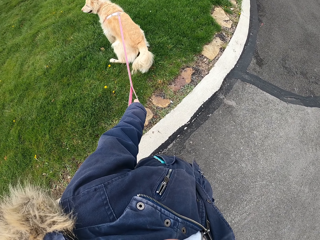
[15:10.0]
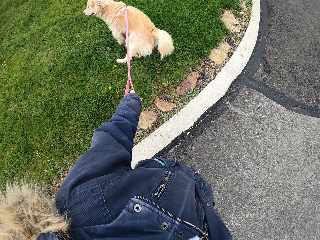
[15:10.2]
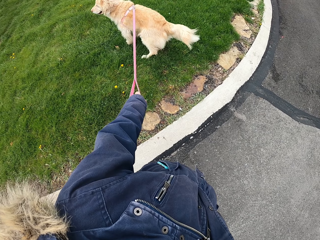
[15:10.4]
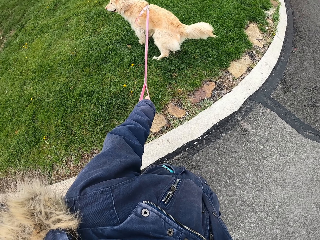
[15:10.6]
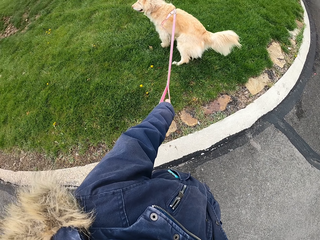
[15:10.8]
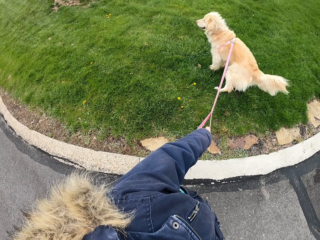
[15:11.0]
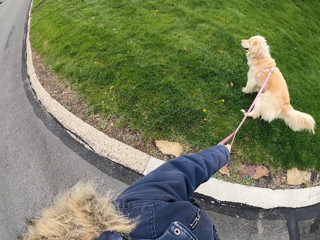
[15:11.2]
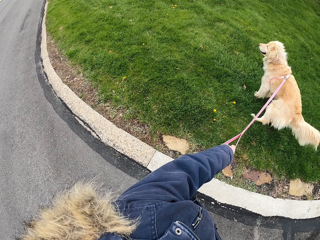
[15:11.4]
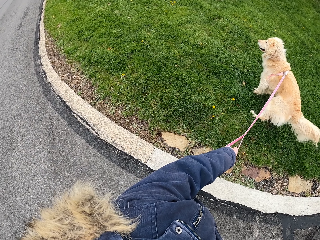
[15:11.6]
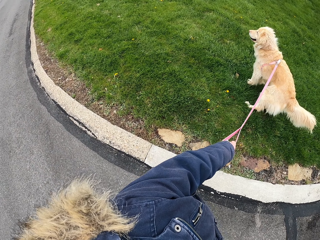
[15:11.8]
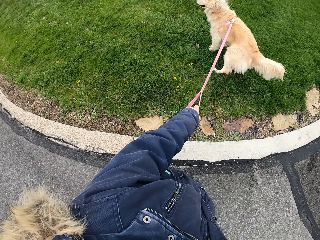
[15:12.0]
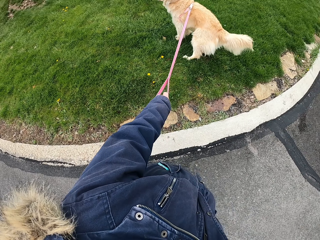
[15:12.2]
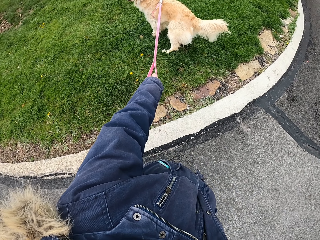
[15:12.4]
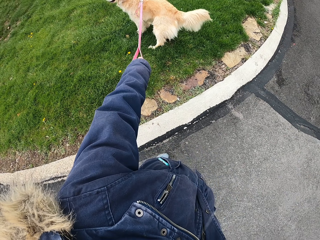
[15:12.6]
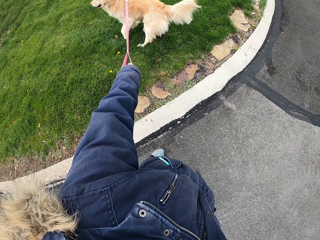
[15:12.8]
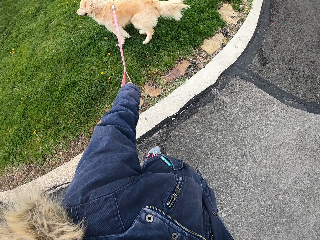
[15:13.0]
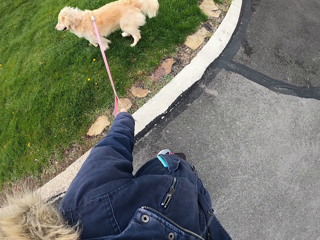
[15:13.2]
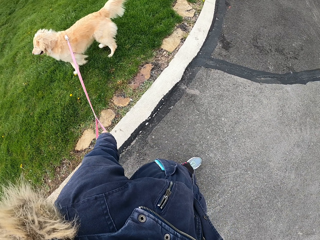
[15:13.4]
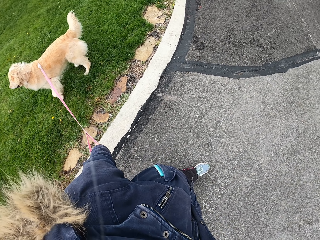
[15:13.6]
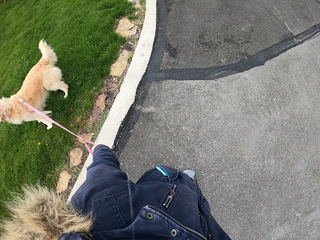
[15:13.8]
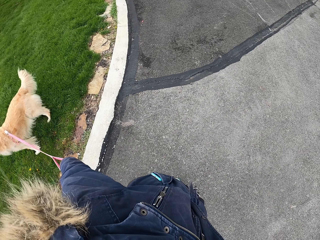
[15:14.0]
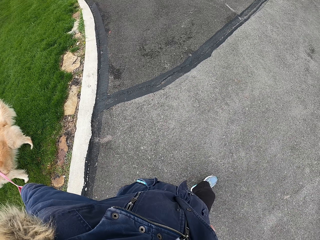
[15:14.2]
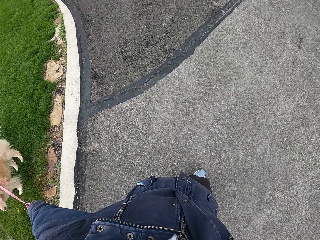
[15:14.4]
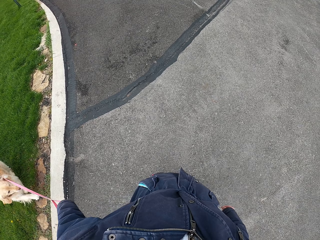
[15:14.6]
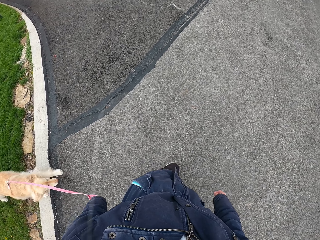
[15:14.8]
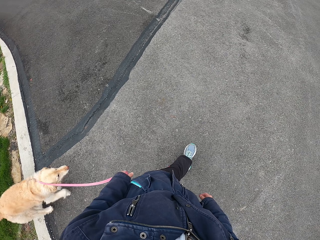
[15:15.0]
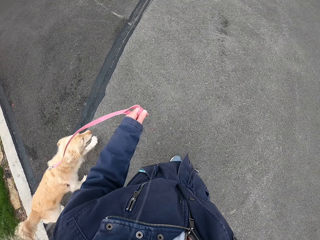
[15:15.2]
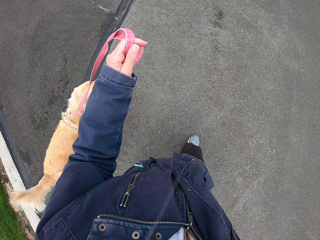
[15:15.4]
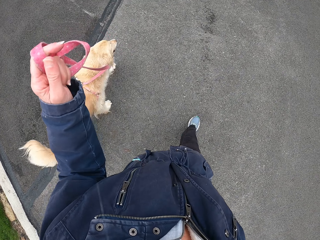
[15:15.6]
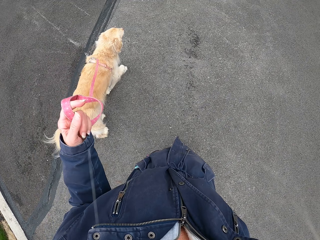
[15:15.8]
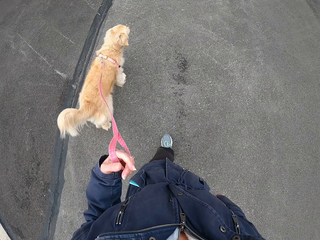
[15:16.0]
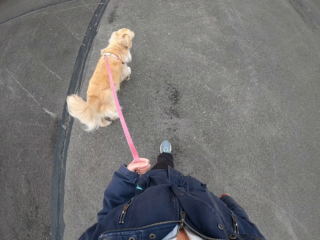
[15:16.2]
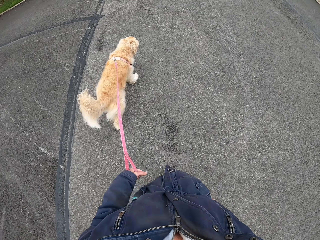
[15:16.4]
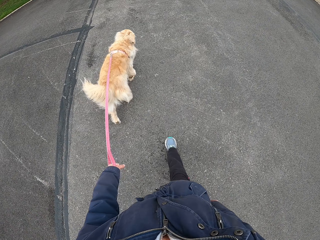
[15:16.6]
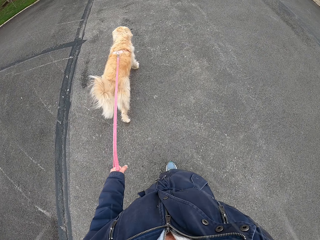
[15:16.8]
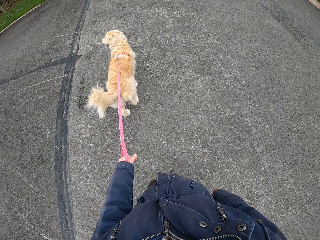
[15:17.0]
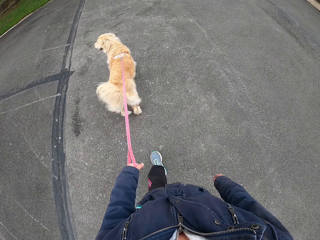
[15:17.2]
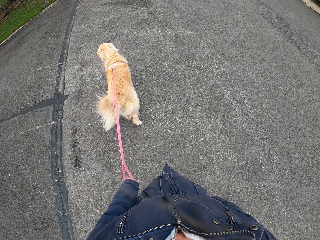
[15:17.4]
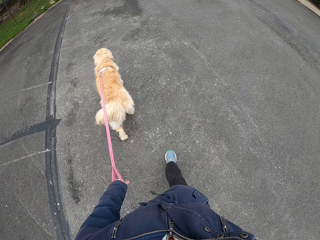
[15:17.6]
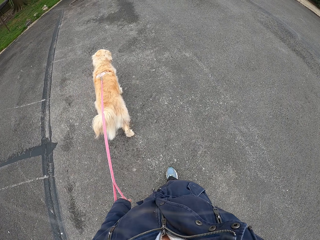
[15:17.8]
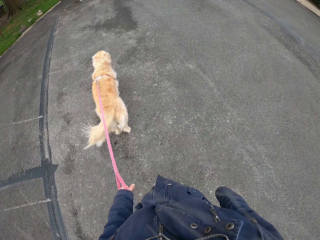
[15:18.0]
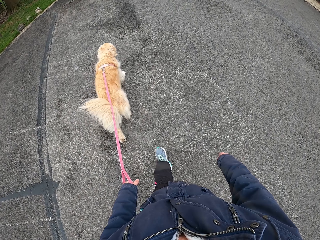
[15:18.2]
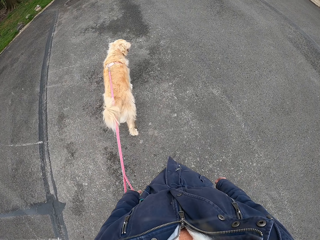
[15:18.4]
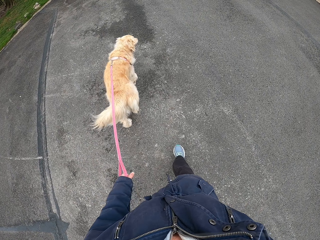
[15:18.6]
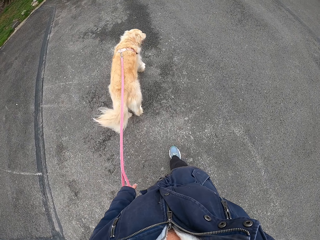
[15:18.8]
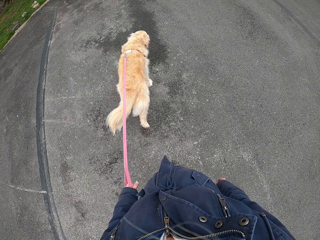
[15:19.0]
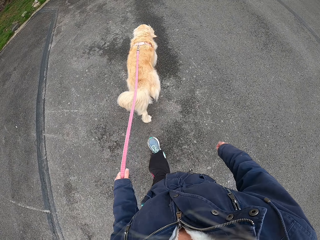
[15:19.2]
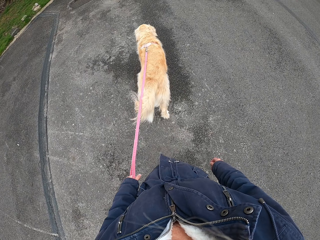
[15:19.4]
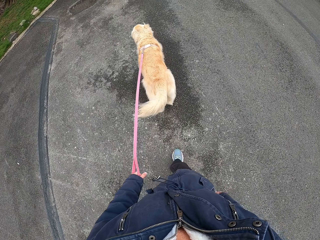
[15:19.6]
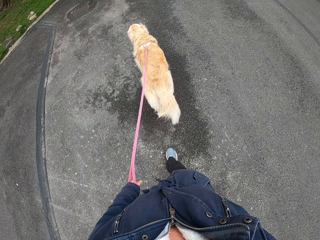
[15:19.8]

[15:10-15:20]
The camera wearer stands a little bit. They walk away with the dog.

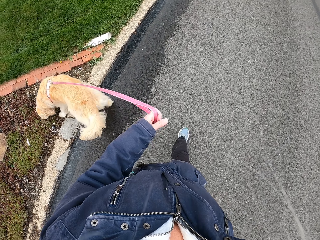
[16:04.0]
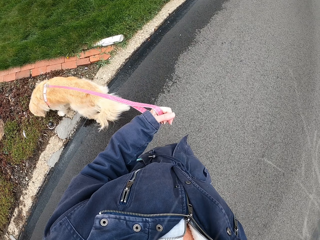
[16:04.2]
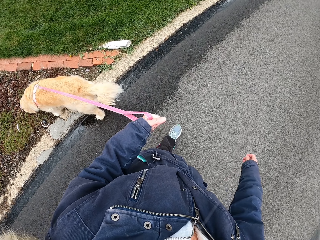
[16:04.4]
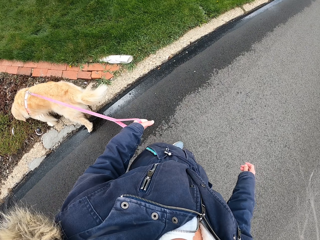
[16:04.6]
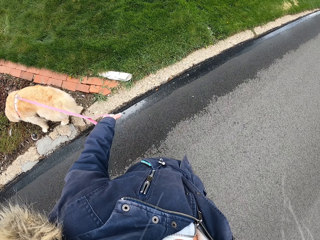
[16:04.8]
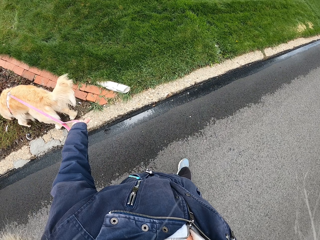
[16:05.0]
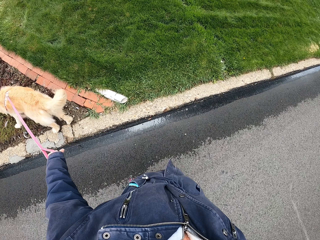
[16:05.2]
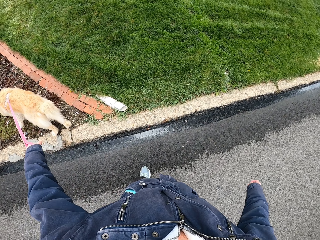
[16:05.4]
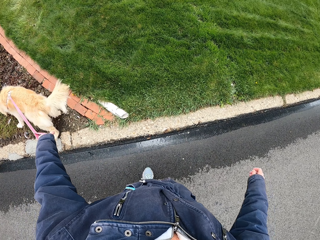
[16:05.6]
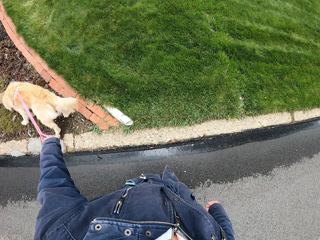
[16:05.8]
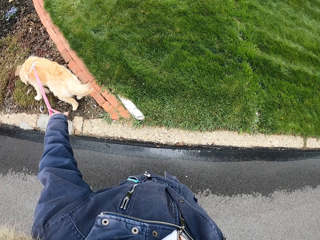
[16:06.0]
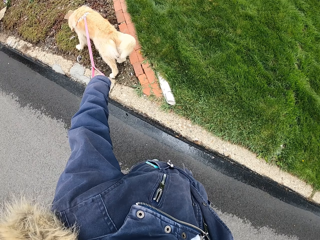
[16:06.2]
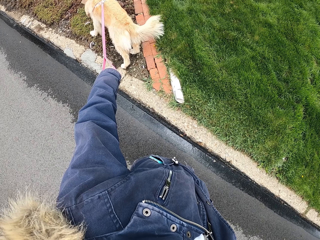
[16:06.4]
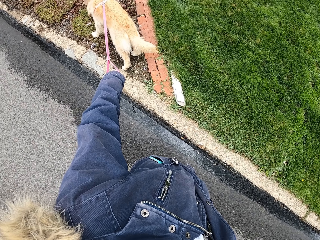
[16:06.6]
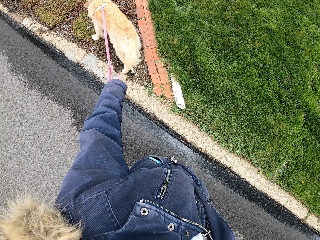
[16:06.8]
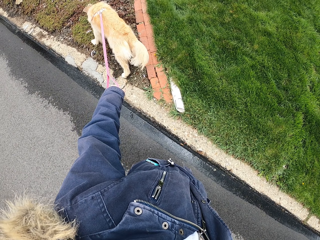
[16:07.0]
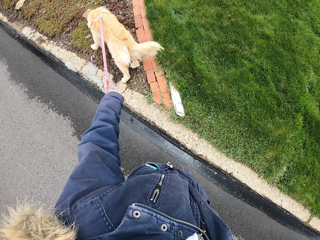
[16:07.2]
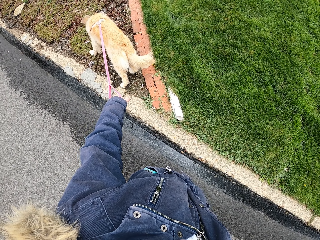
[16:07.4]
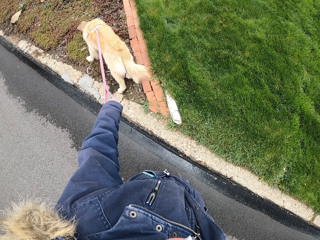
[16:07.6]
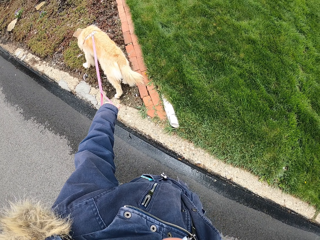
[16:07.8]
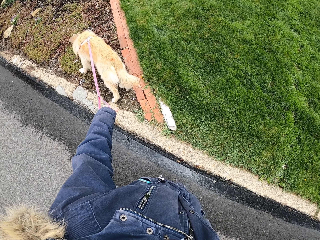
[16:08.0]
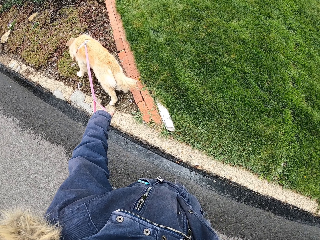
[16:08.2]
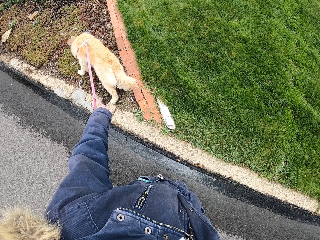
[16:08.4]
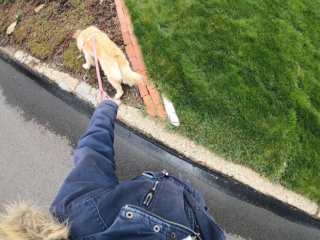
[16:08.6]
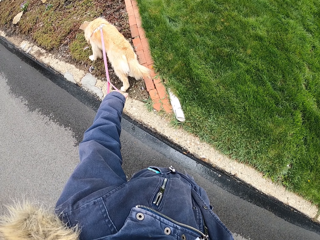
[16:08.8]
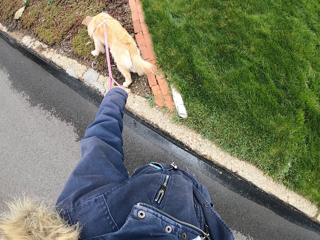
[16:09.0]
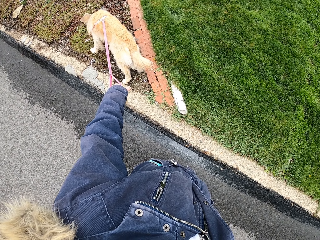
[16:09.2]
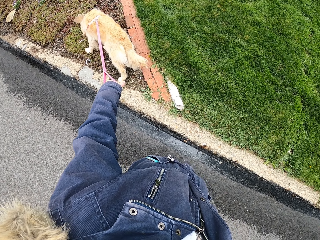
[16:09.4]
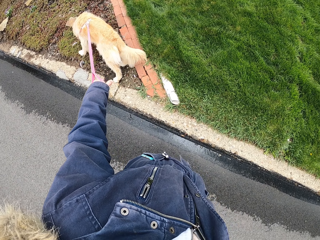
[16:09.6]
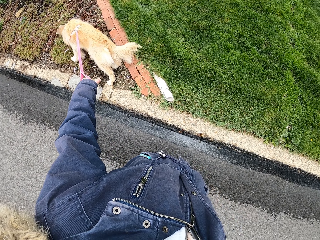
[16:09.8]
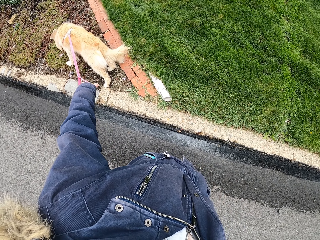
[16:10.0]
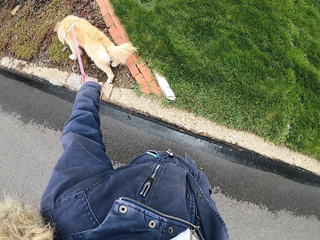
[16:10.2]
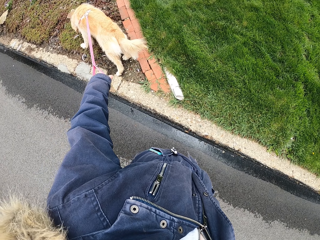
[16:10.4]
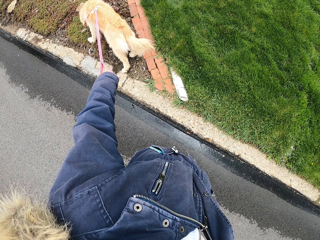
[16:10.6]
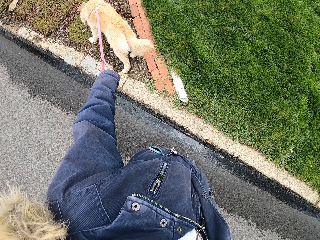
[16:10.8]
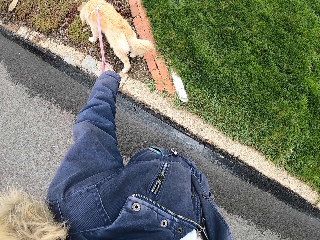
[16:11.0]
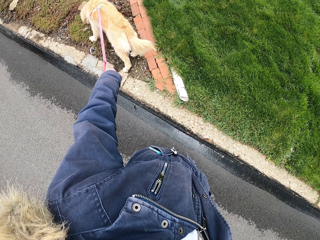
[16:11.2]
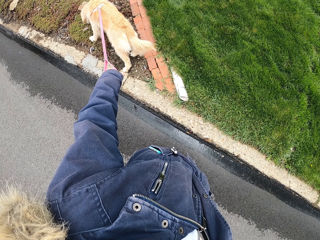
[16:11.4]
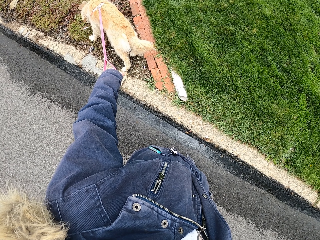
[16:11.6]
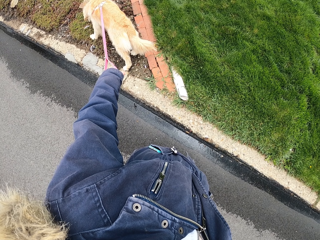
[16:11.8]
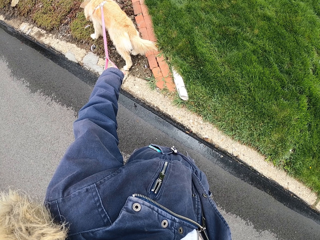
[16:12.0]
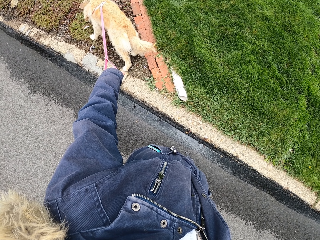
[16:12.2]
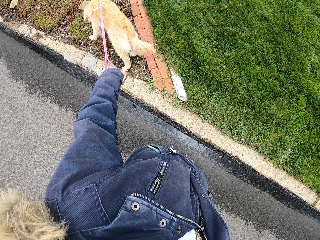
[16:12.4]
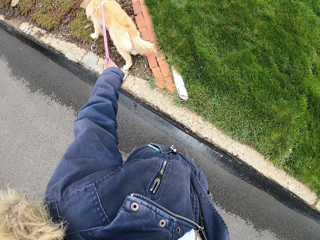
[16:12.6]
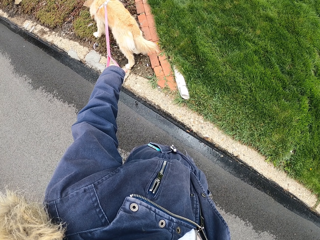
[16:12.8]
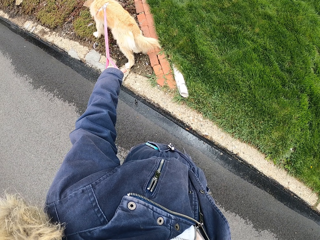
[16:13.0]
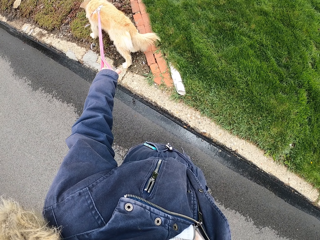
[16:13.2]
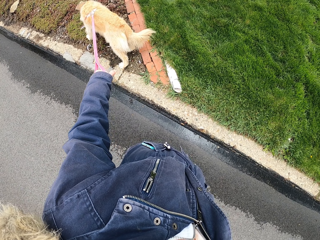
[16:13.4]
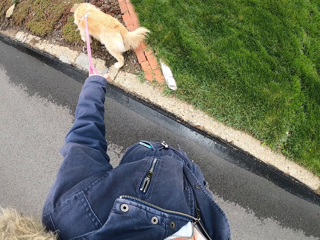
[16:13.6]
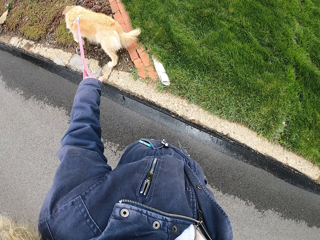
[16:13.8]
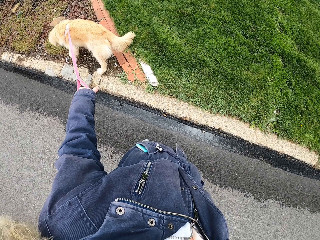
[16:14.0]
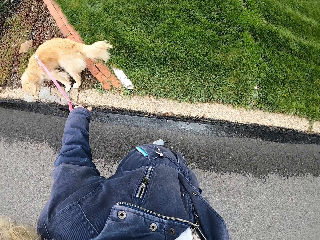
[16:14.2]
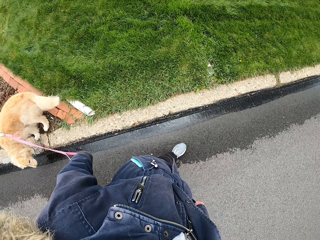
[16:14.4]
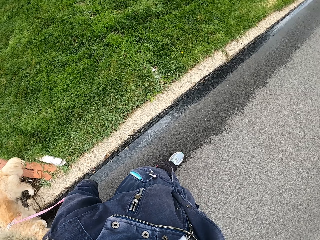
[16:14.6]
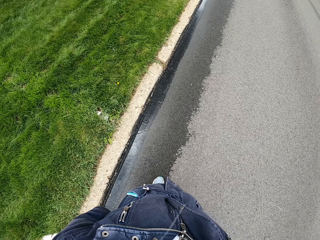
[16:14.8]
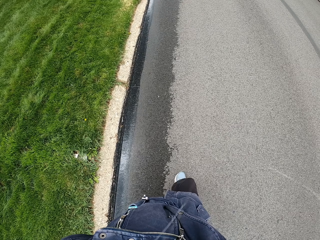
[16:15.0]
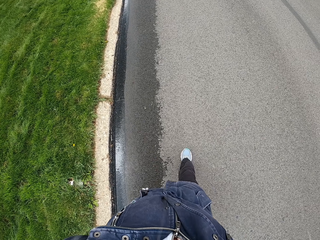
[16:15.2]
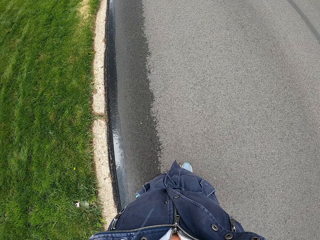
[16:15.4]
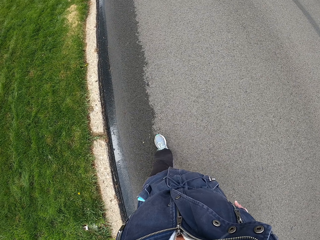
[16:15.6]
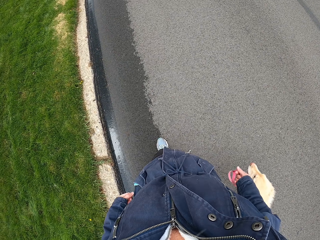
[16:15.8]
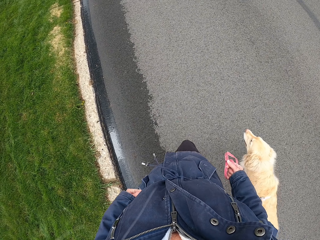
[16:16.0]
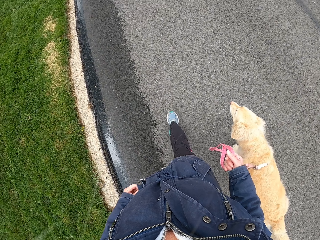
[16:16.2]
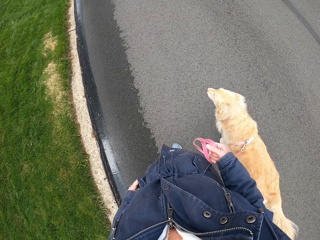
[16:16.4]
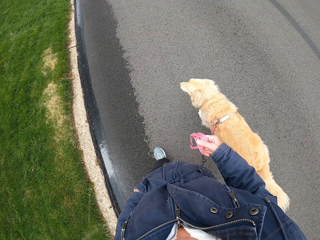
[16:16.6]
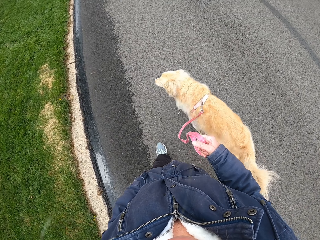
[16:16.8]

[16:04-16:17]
The camera wearer looks around the road. They stand a little bit. They walk away with the dog along the road.
